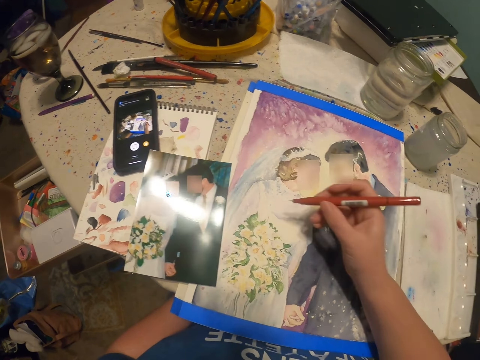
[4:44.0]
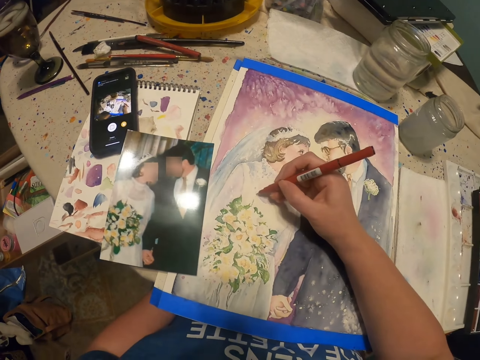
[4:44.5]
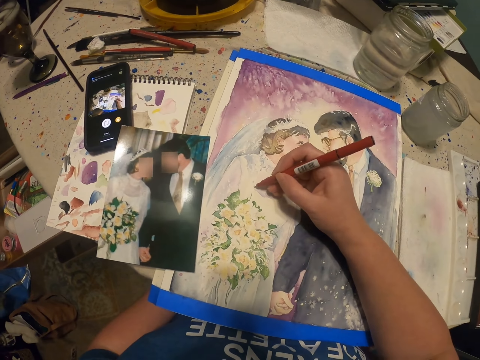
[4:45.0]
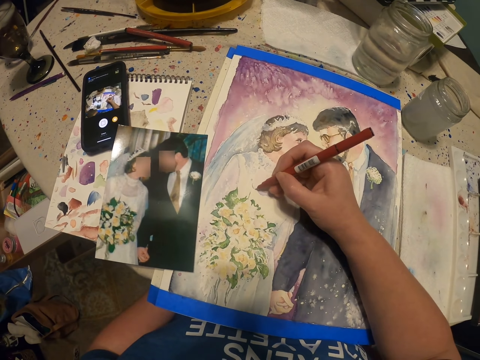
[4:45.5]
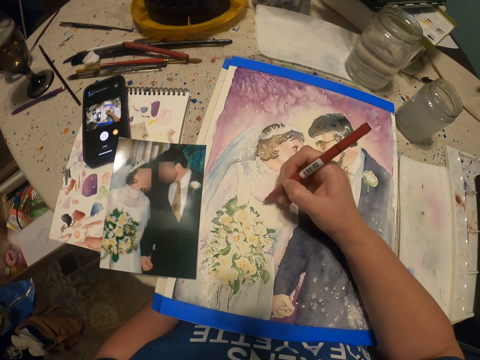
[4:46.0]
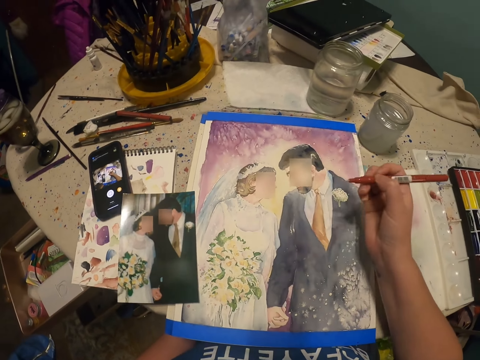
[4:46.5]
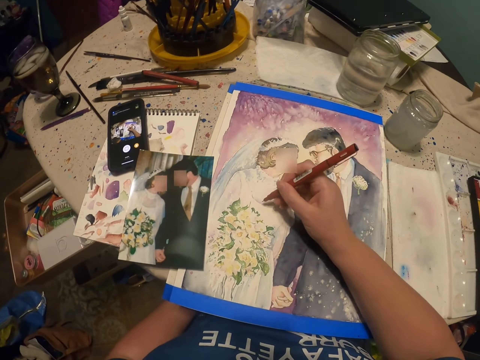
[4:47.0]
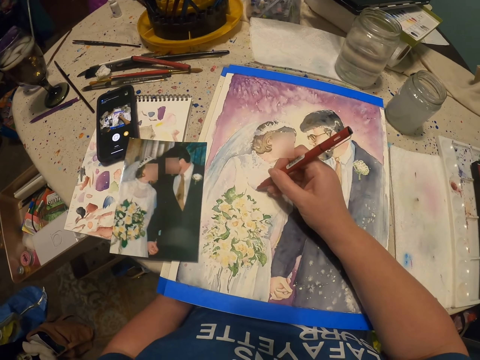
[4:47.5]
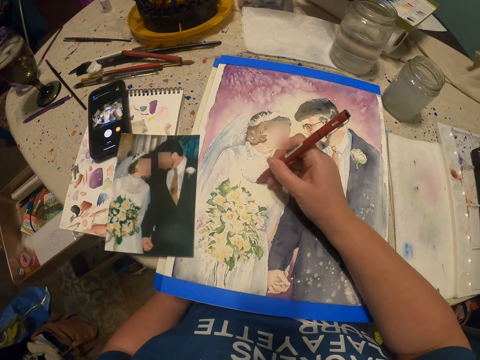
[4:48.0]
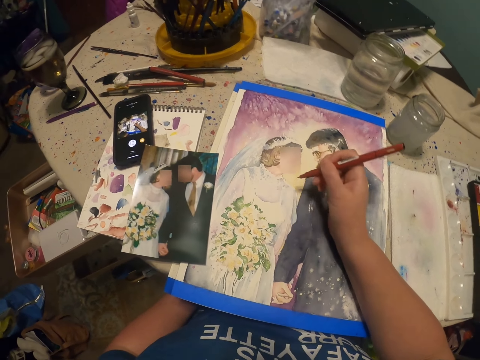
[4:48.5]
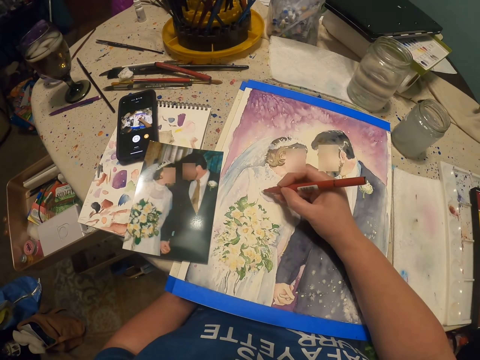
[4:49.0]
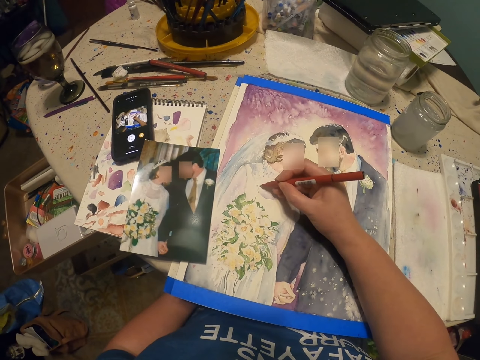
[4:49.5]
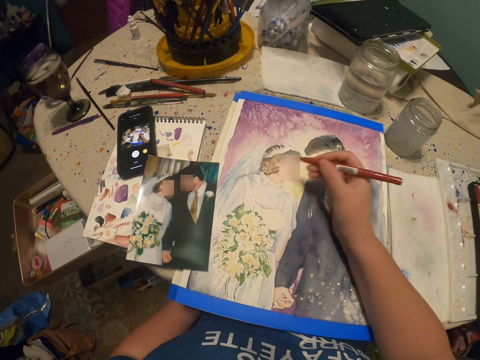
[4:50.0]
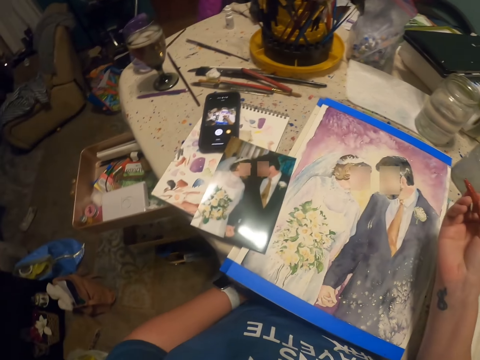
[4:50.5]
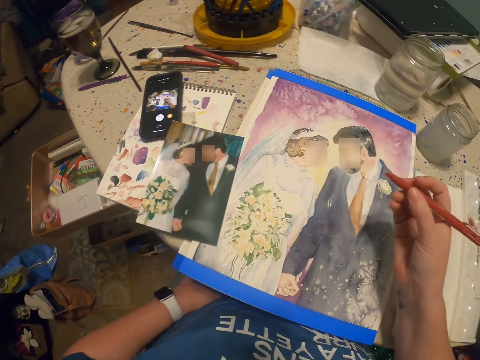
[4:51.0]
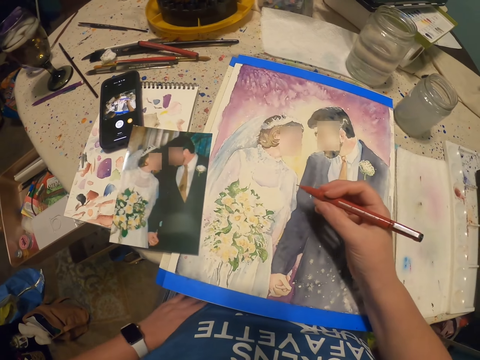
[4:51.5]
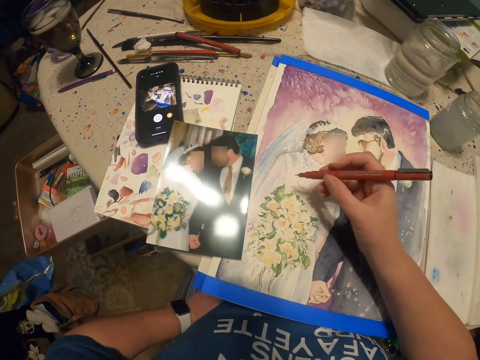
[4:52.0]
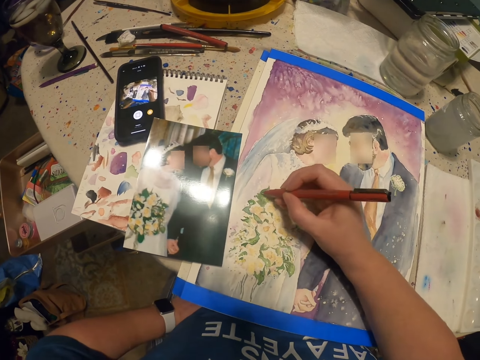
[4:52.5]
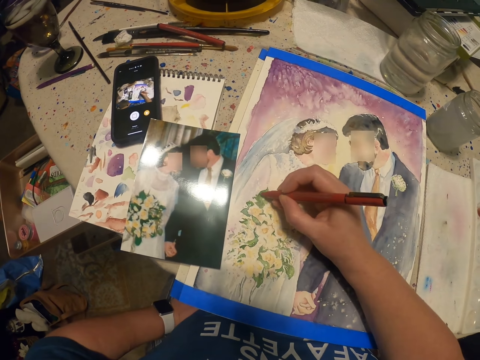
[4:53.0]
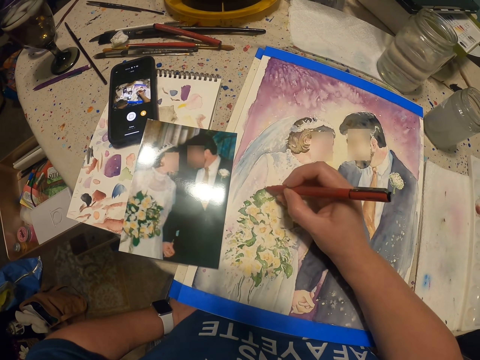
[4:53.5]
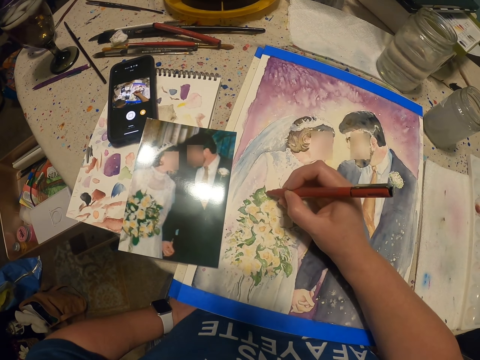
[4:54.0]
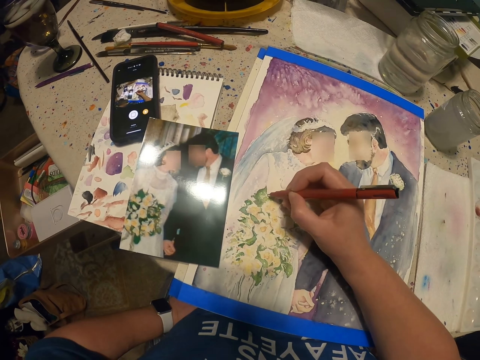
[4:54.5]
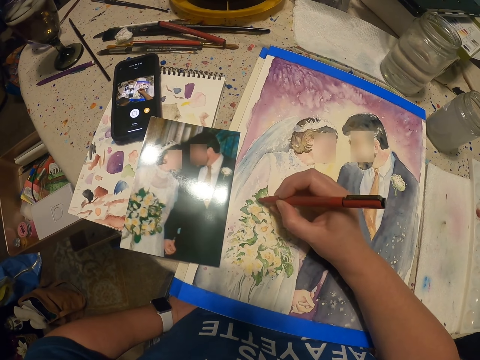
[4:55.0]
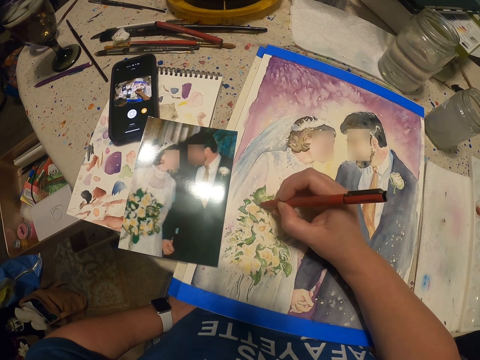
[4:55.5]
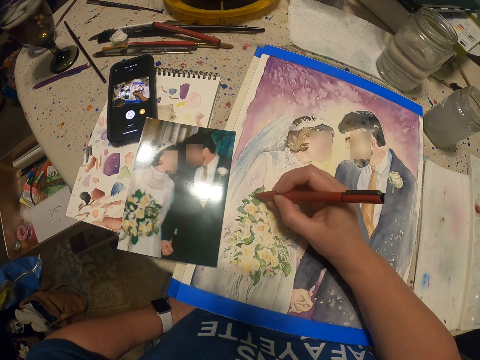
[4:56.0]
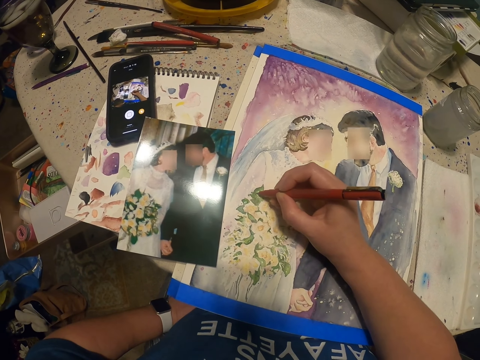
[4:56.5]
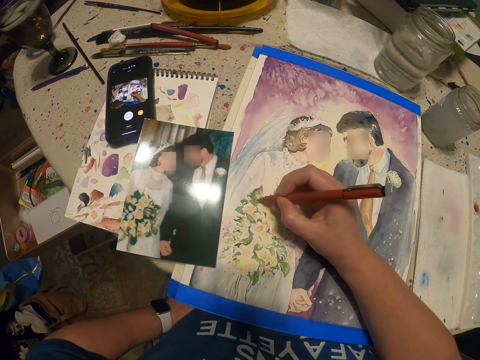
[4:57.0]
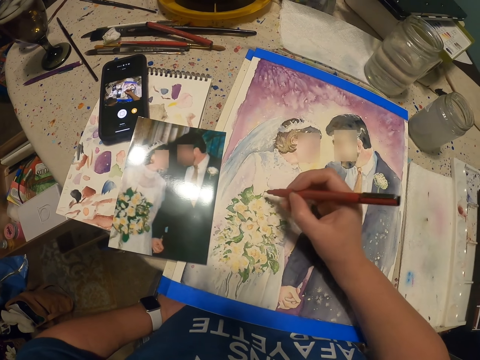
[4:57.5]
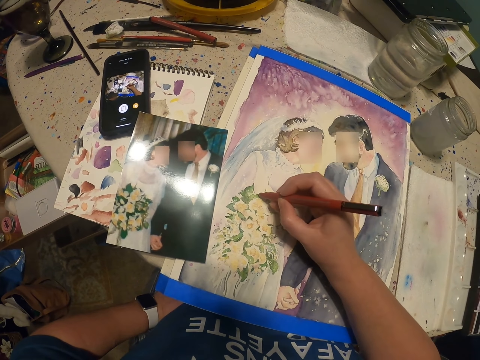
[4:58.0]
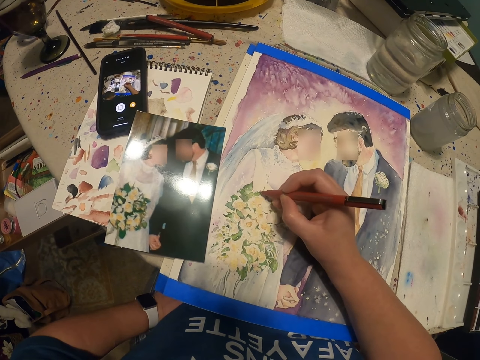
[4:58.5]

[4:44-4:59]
The camera wearer paints the decoration. He holds the pen with his right hand. He draws a picture on the piece of paper with the pen.

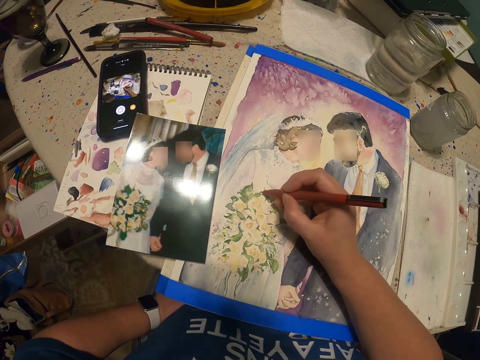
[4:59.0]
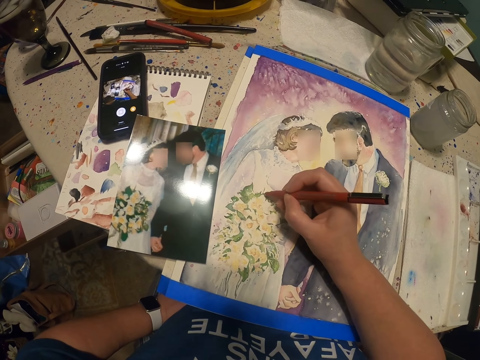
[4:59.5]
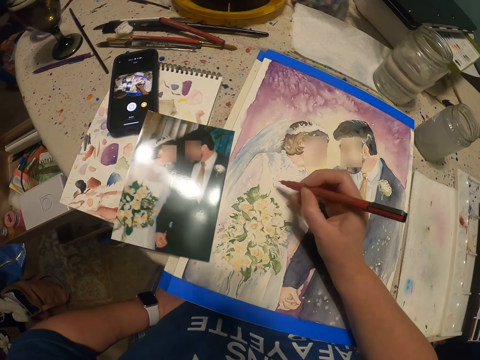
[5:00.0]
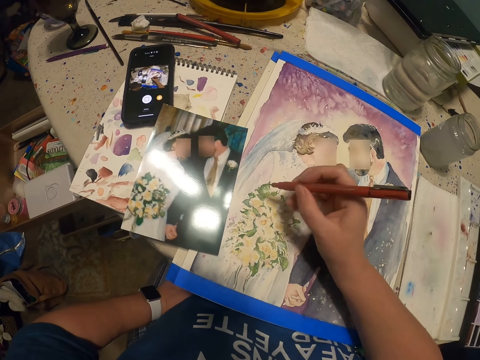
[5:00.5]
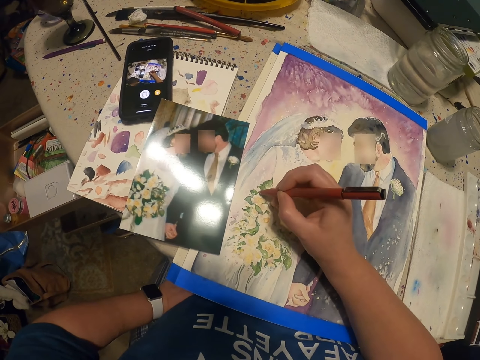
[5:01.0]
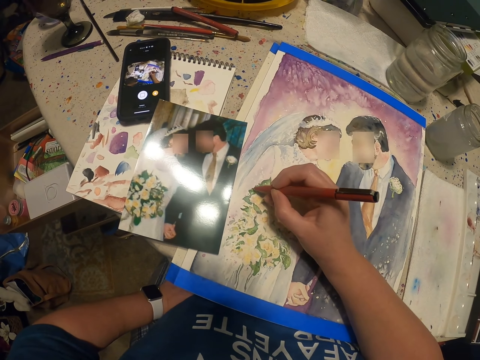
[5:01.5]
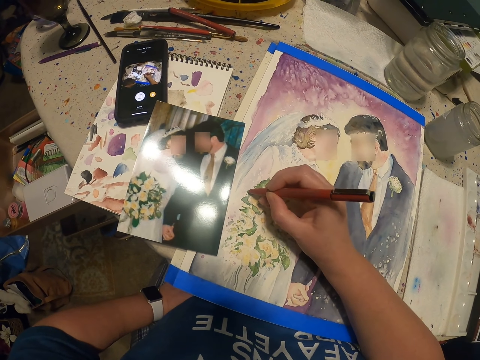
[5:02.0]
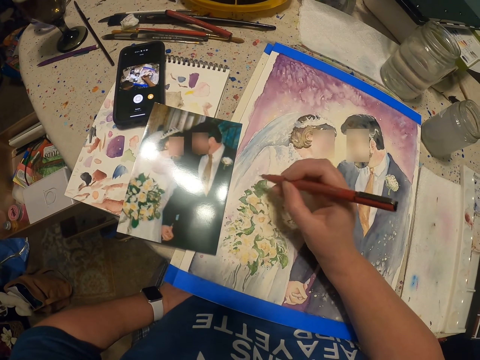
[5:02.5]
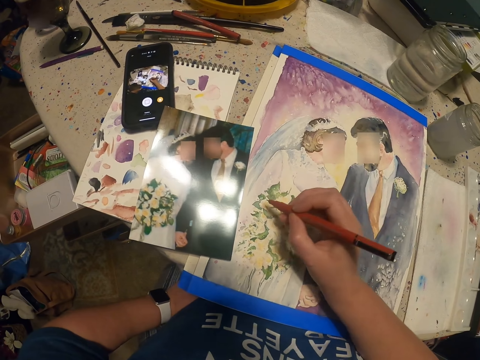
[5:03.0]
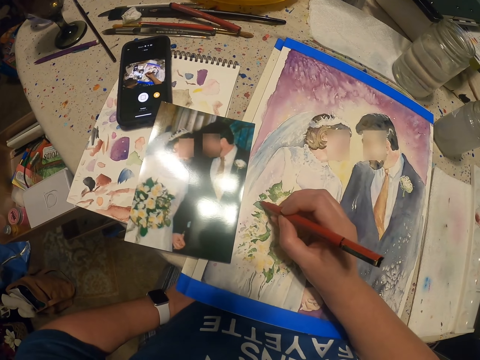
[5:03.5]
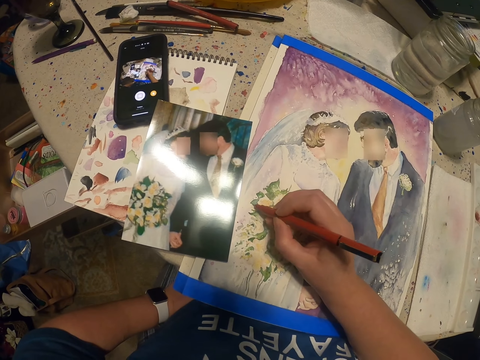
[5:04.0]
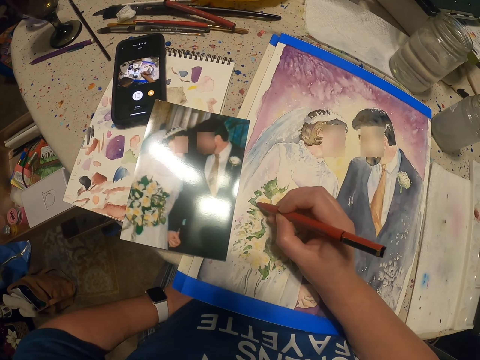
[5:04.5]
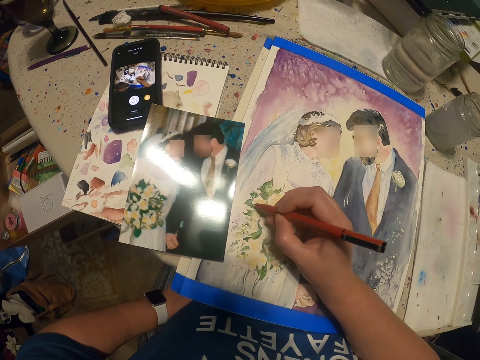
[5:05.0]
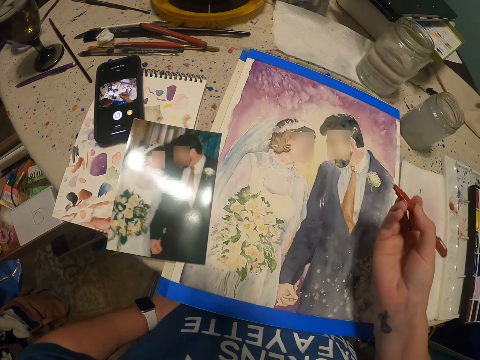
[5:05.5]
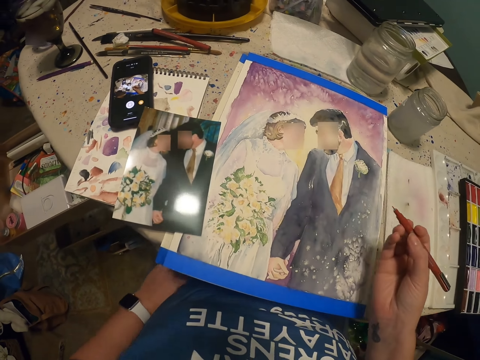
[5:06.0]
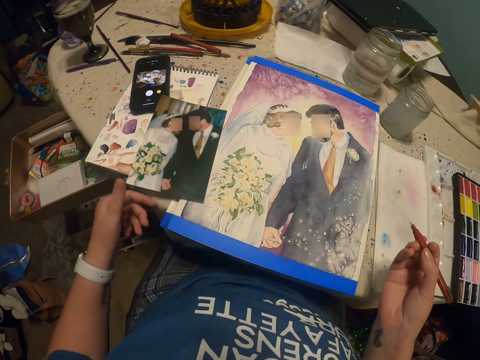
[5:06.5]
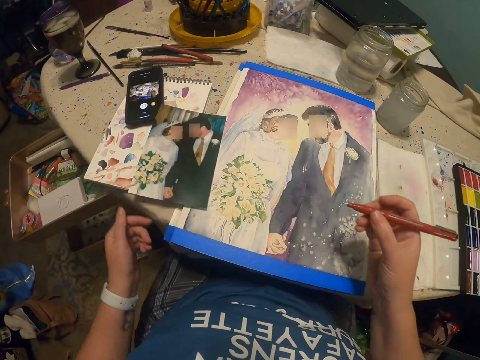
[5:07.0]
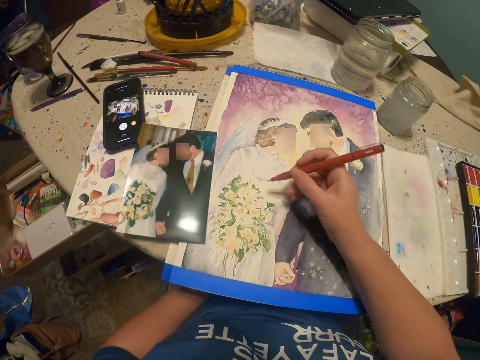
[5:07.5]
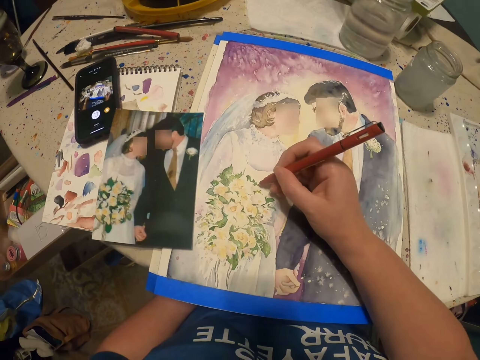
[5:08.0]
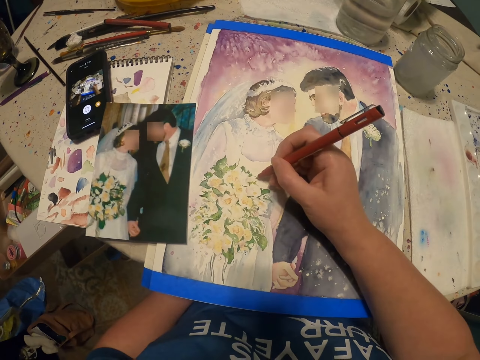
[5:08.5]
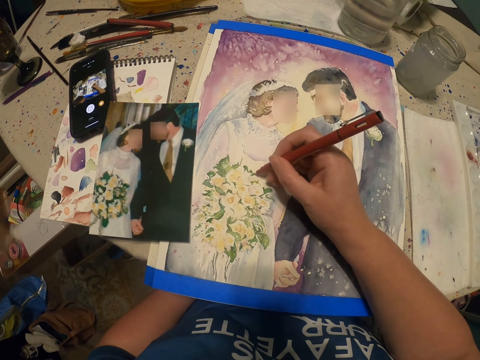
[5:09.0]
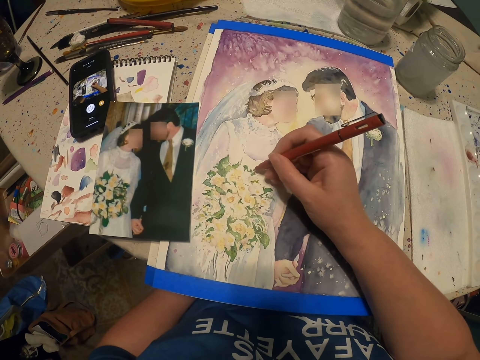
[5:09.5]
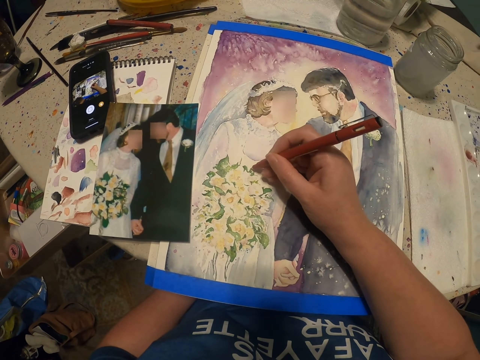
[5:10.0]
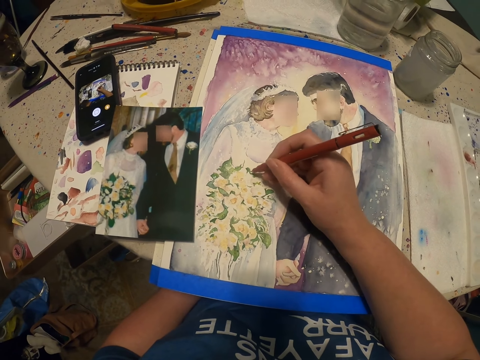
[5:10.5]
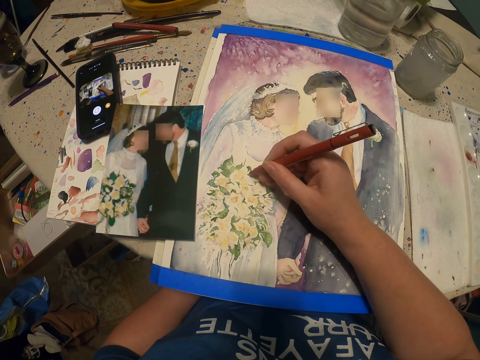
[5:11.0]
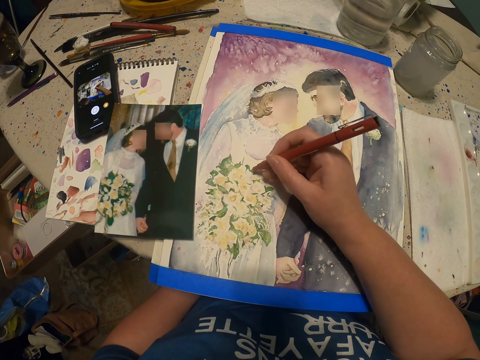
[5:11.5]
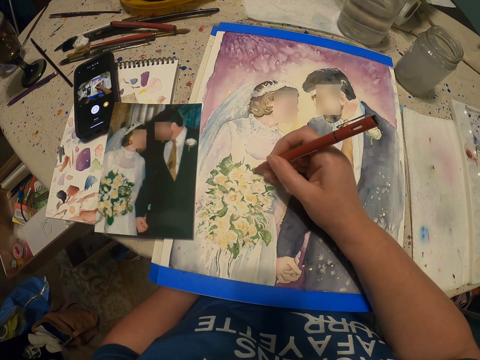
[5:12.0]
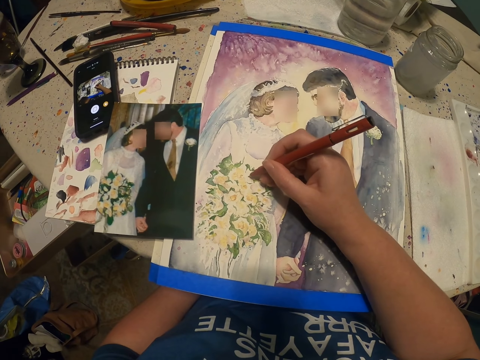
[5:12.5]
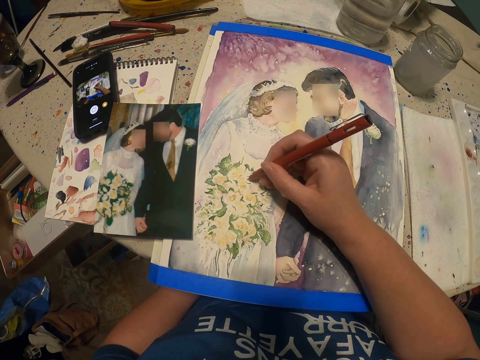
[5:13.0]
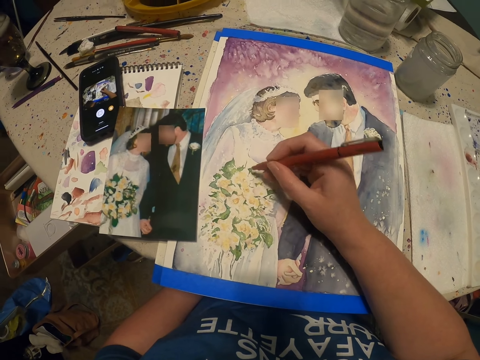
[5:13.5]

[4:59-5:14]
The camera wearer holds the pen with his right hand. He touches the picture. He draws the picture on the piece of paper with the pen.
